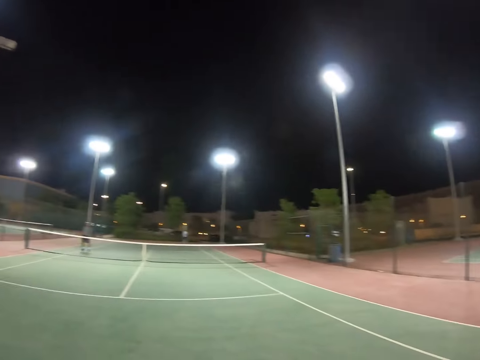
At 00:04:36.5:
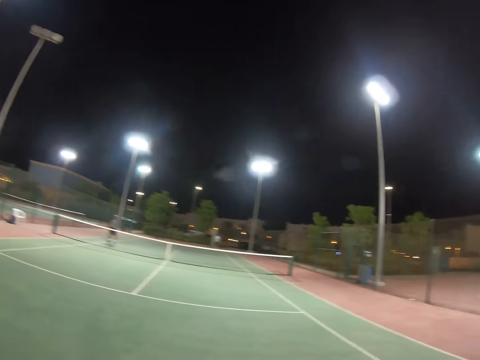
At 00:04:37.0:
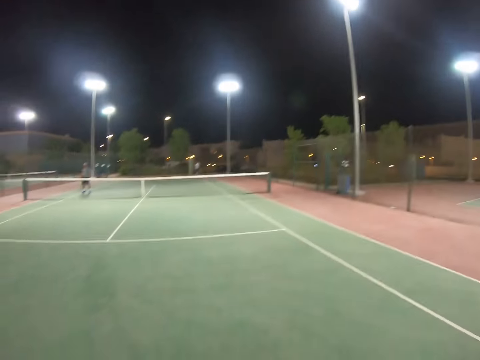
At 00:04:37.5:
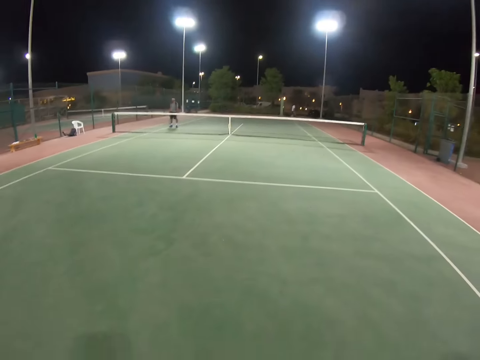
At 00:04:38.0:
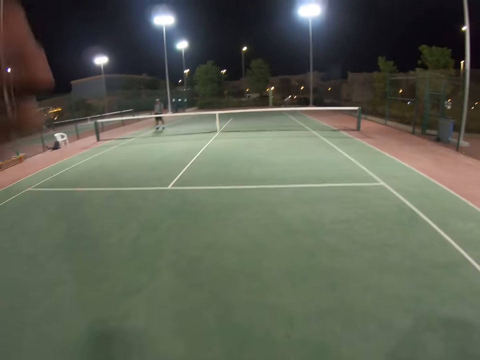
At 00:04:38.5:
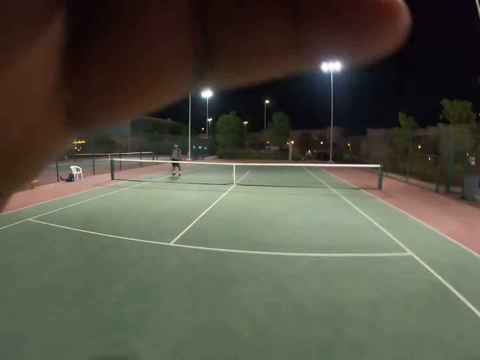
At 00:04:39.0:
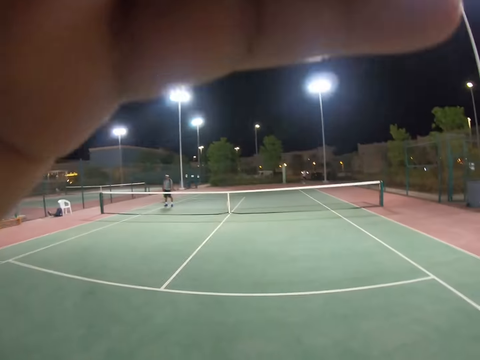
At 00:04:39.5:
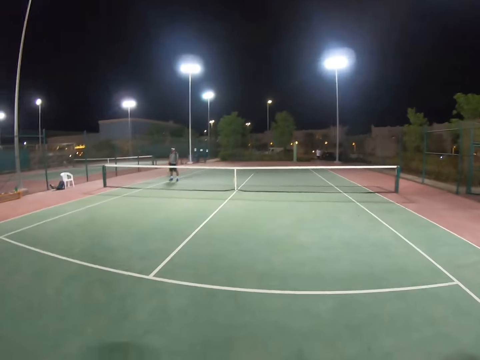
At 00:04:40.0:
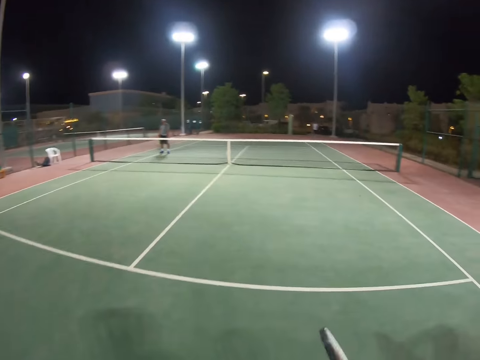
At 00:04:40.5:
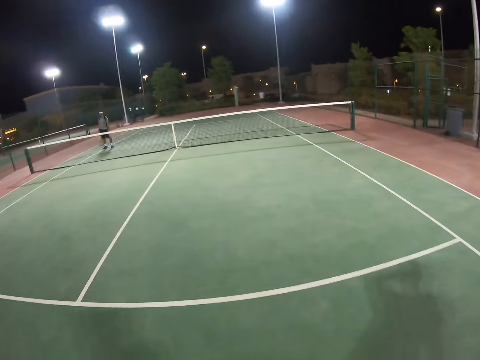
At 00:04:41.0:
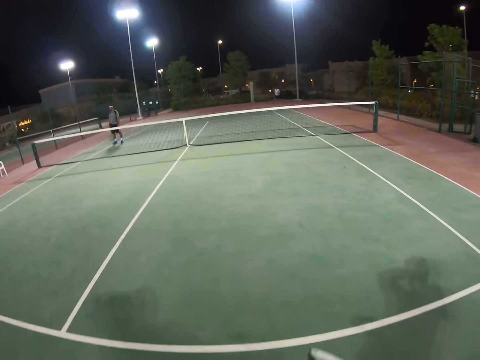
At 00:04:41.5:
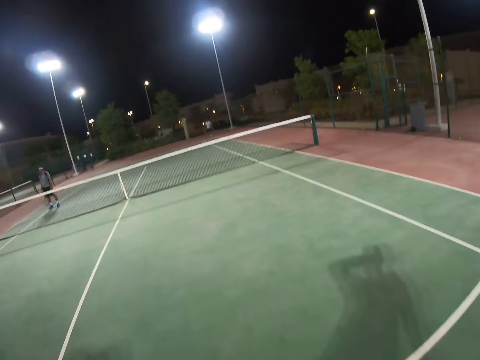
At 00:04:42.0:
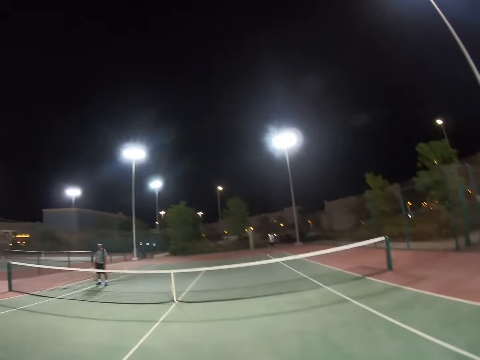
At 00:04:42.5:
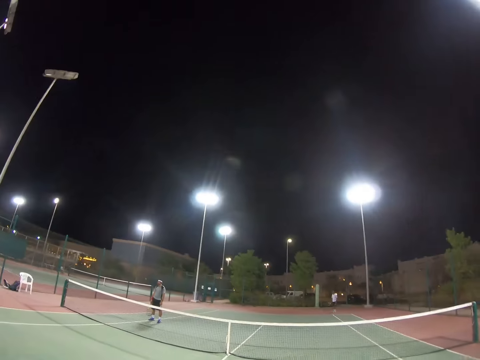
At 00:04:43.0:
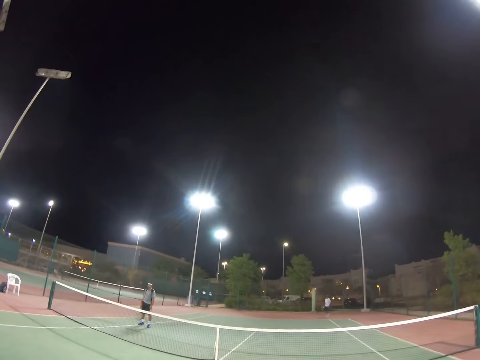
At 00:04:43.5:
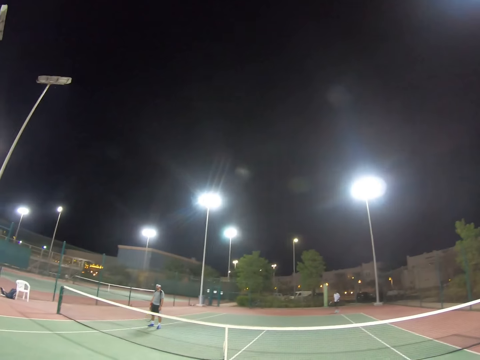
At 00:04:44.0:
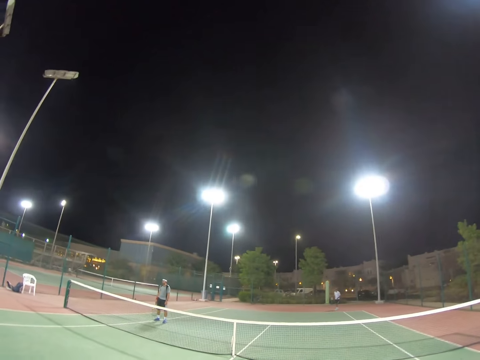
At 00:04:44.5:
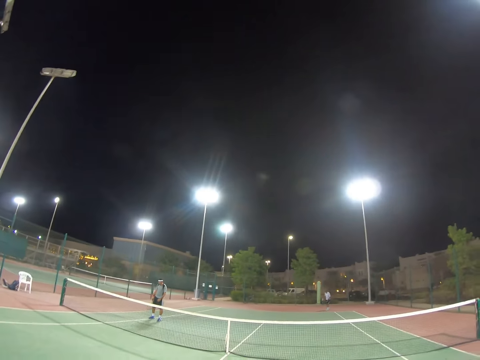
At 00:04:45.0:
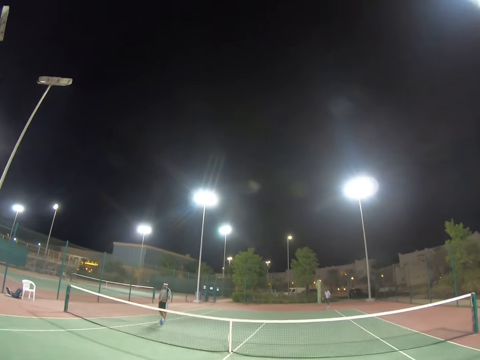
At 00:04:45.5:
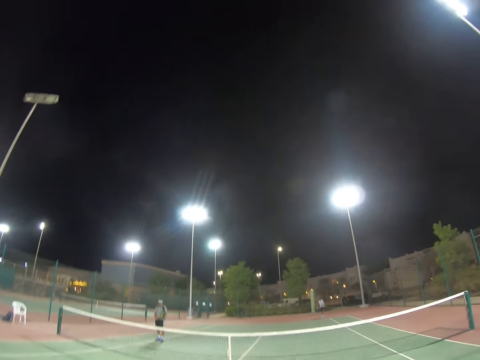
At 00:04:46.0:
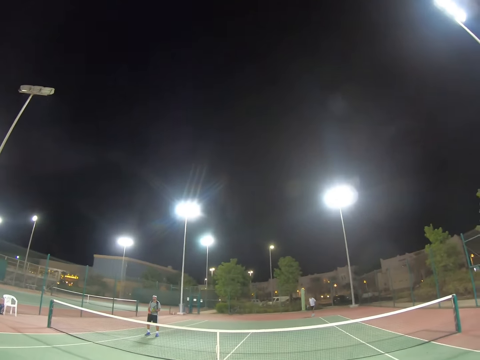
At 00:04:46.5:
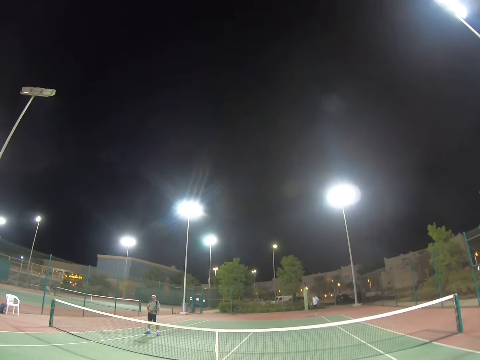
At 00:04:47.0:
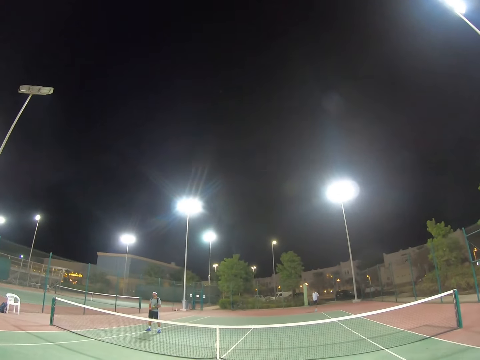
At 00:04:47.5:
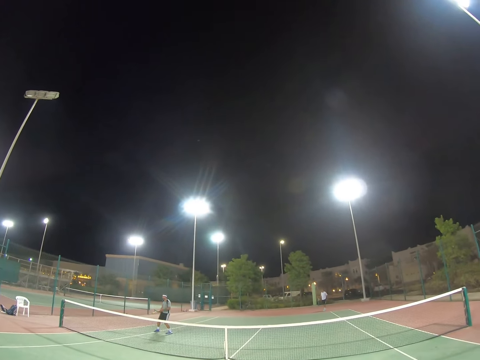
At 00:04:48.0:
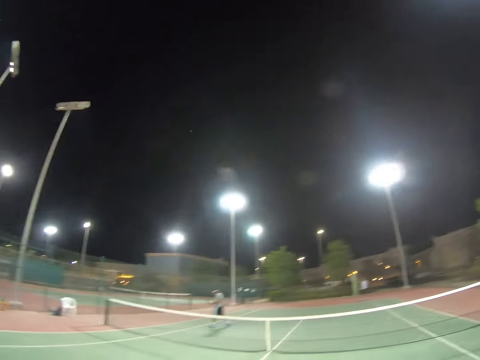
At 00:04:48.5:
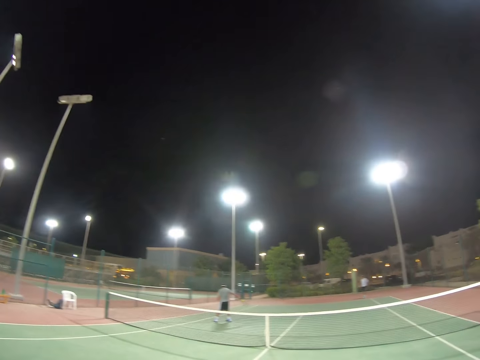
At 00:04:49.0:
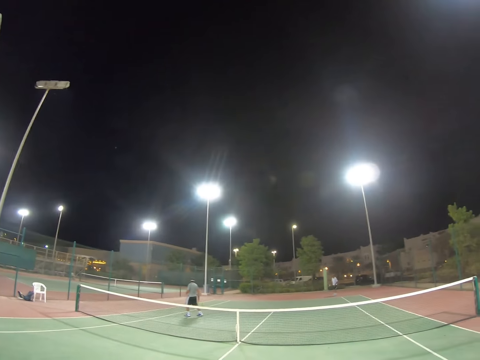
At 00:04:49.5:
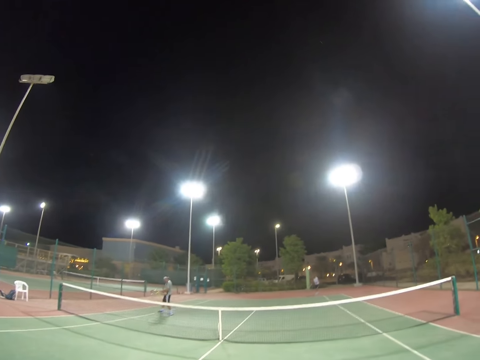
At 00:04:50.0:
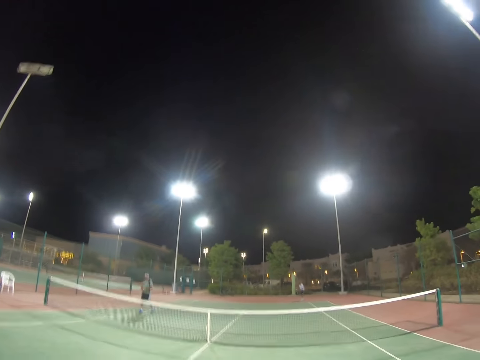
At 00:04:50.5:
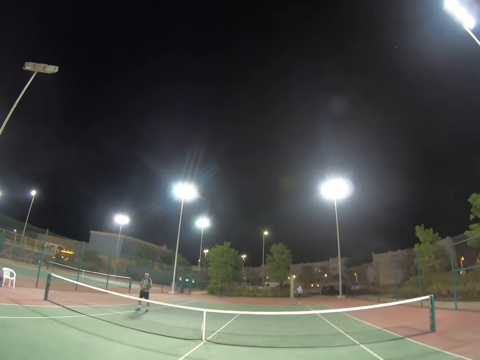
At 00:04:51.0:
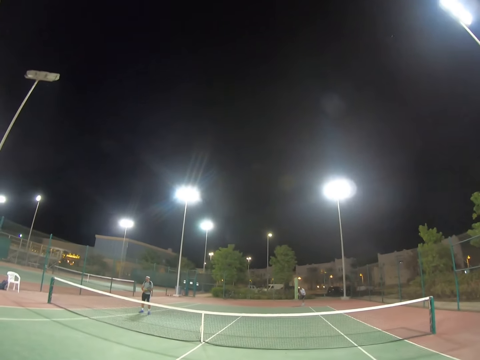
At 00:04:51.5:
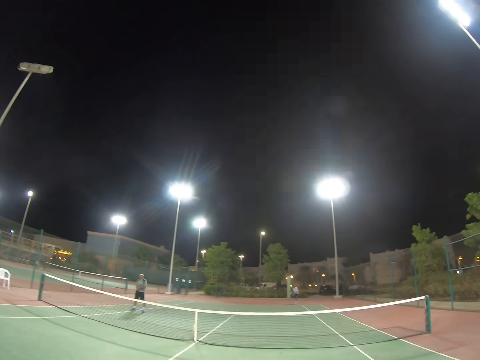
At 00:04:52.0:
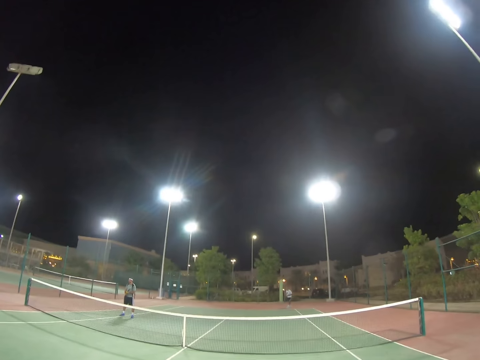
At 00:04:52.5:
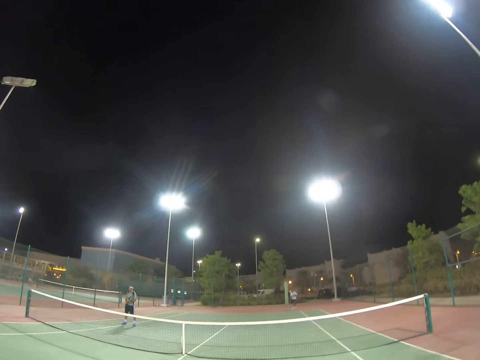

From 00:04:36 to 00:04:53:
The camera wearer looks around a field. They adjust a camera and walk around the field. They look around the field. A man bounces the tennis ball. A person hits the ball with a racket. Another man moves.

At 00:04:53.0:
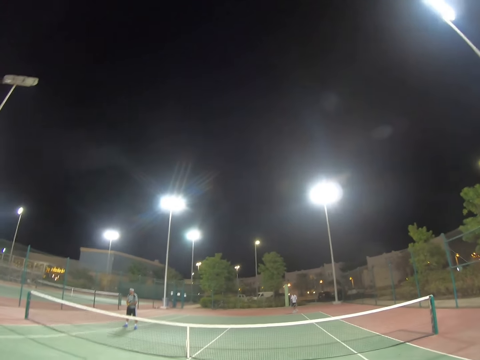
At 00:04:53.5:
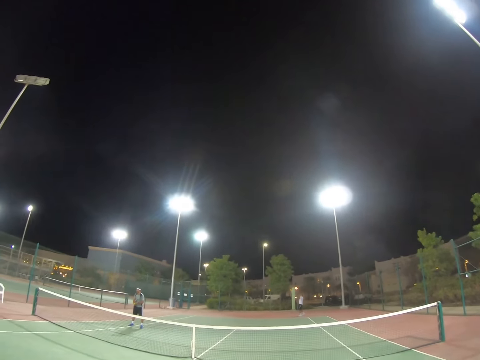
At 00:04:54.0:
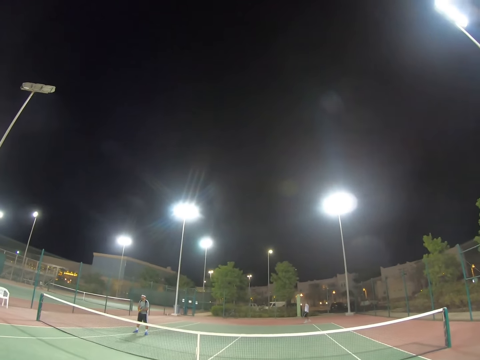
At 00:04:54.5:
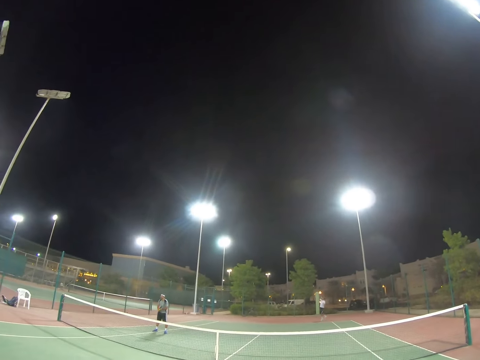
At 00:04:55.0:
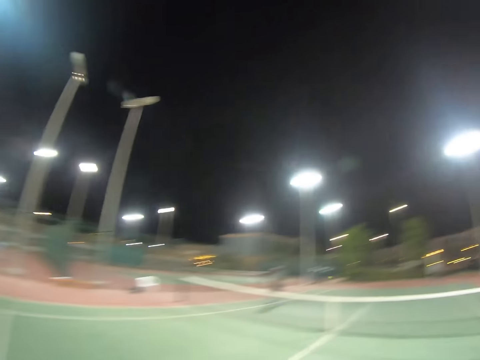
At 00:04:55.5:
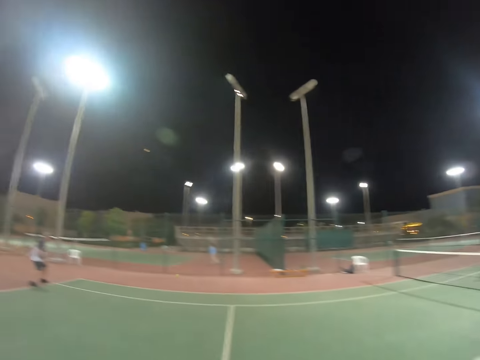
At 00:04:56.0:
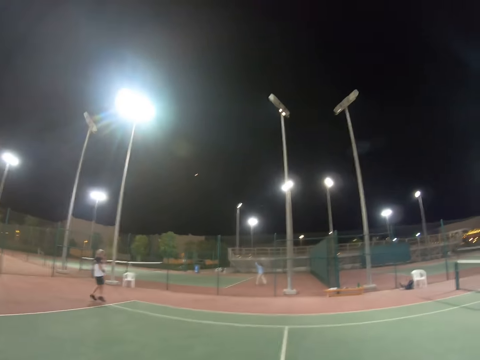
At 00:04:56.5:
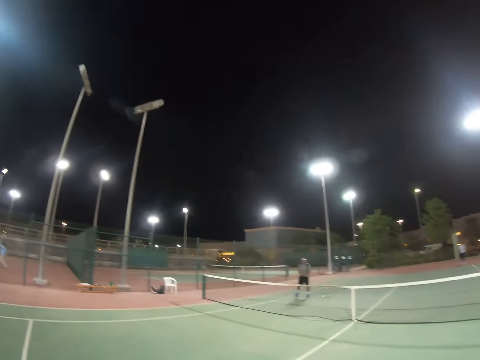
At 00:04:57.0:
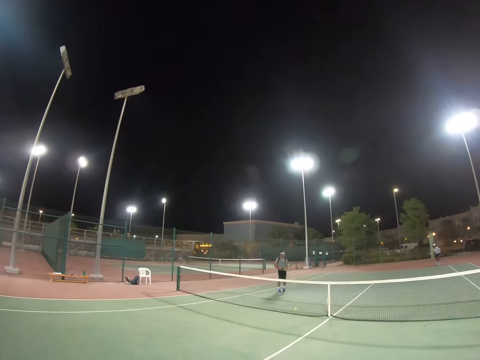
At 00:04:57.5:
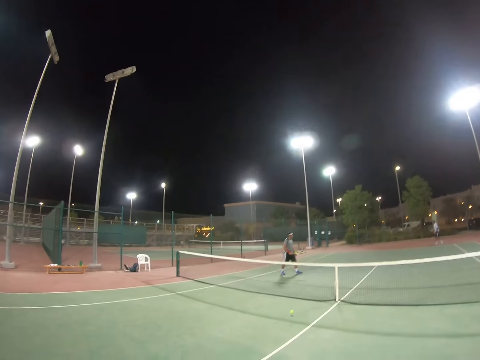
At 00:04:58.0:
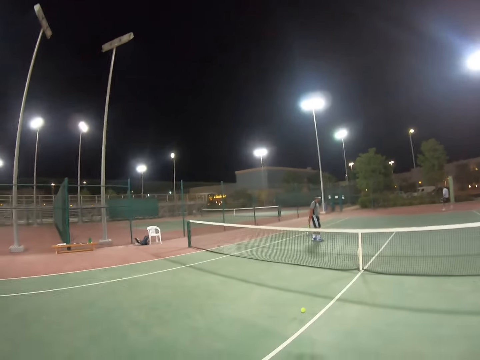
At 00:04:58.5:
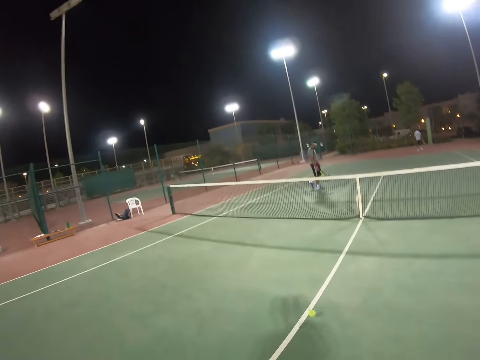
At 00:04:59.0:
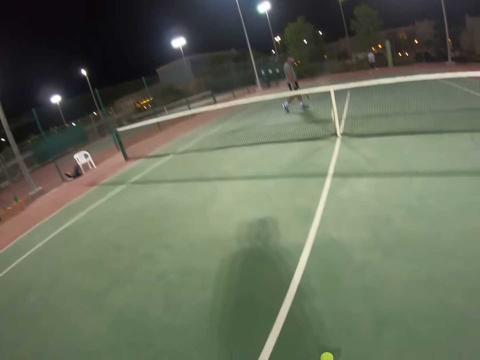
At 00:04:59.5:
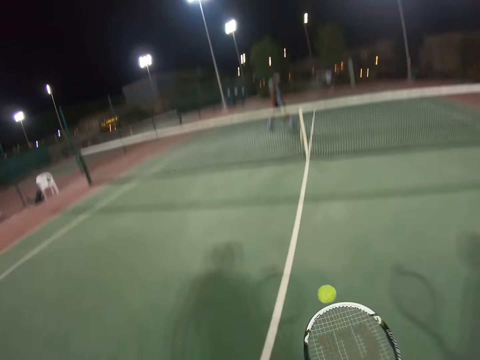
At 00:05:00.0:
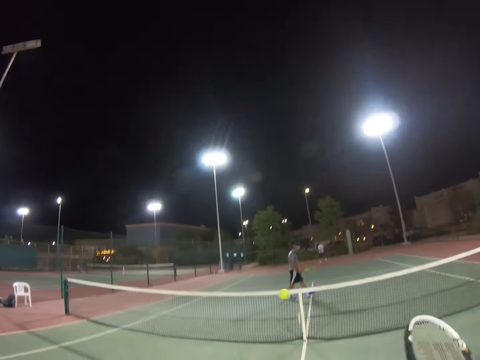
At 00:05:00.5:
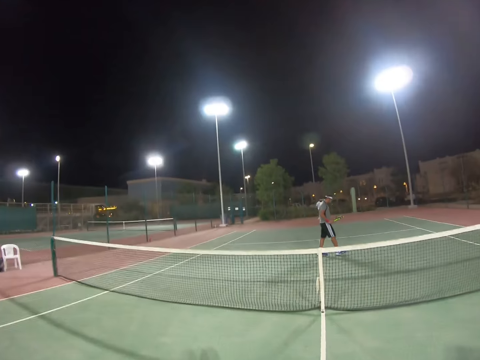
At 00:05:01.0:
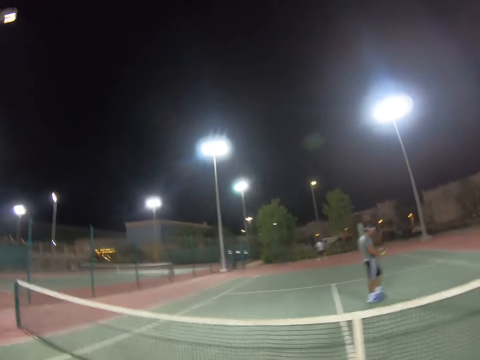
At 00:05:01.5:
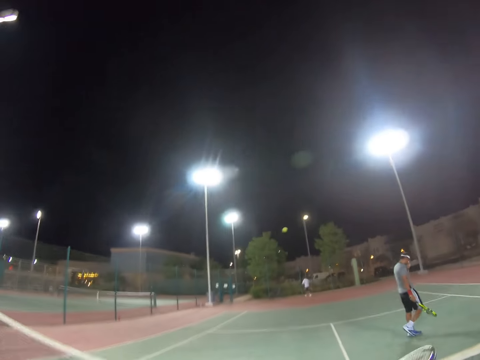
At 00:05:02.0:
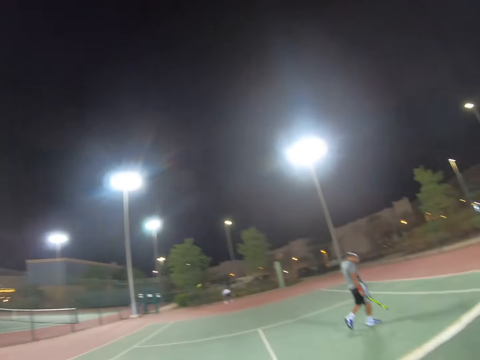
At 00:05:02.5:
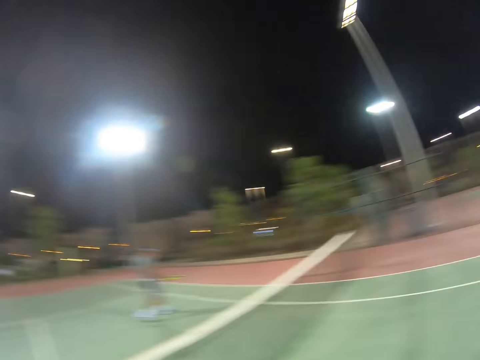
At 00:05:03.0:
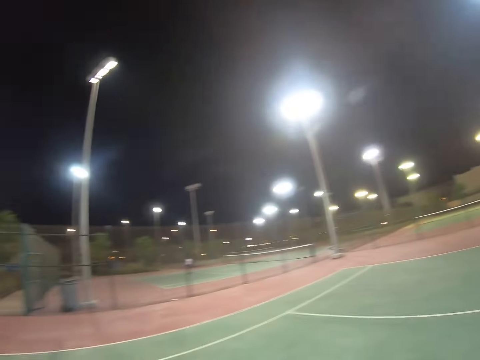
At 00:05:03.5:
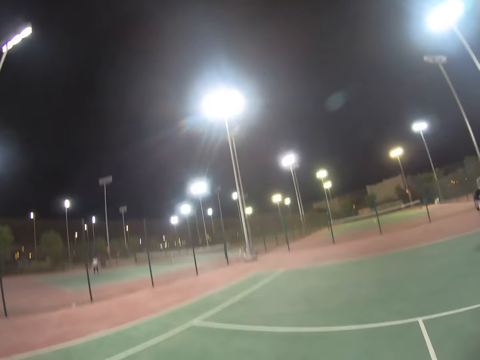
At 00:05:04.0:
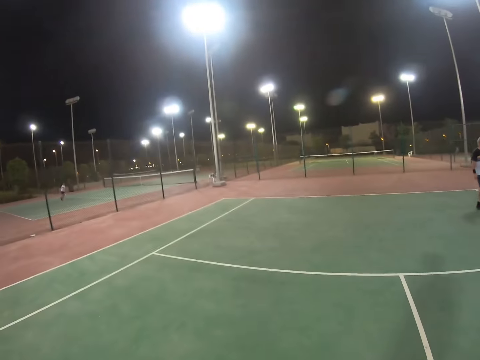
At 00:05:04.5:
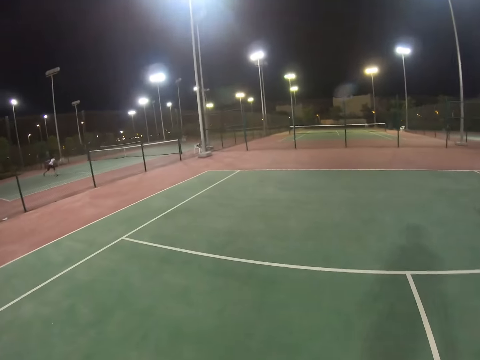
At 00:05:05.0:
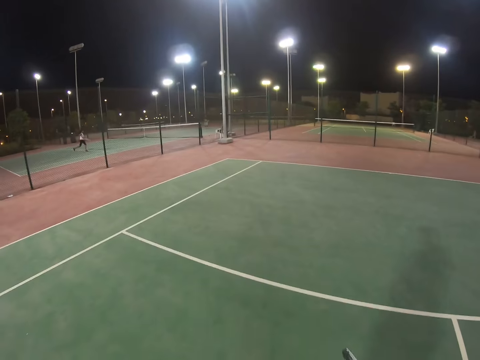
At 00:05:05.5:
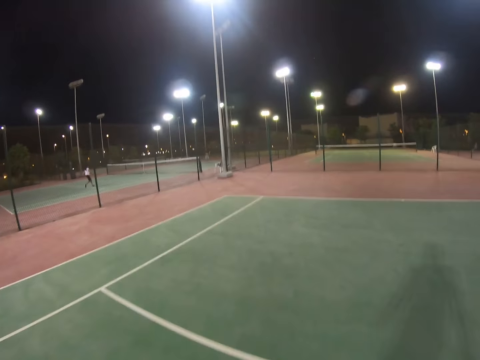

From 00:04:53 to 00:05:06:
A man throws the ball in the air and hits the ball. Another man walks in the field. A third man walks with the racket in hand. The camera wearer hits the ball to the first man. They raise the racket. The third man walks with the racket. The second man walks on the court. The camera wearer walks.
